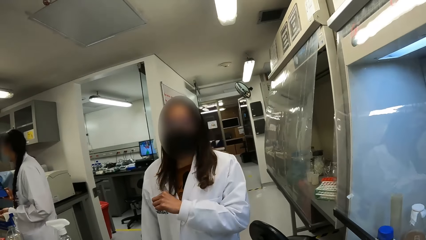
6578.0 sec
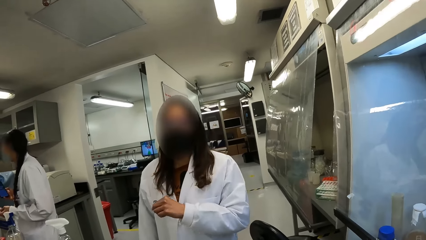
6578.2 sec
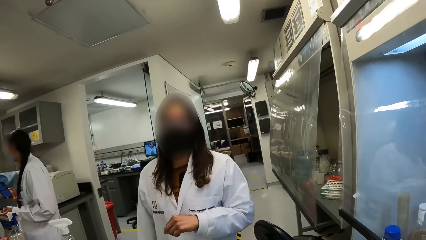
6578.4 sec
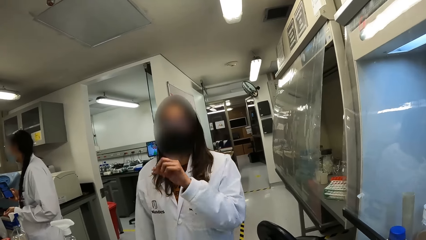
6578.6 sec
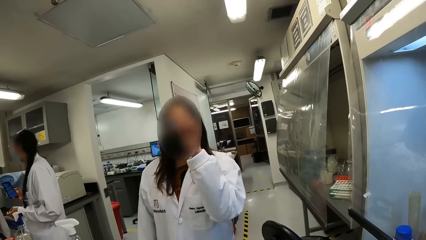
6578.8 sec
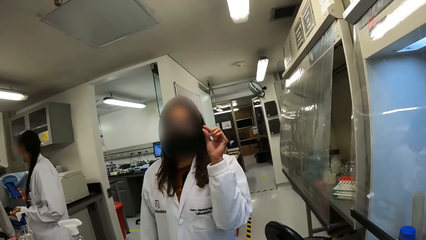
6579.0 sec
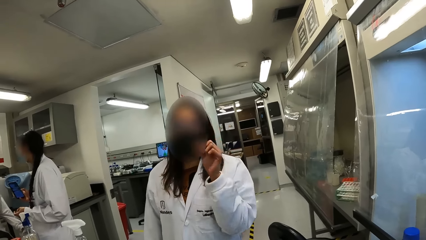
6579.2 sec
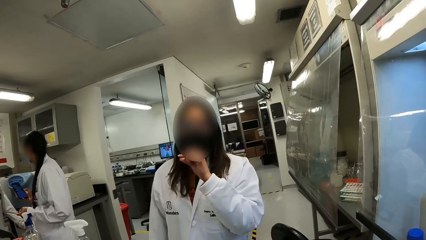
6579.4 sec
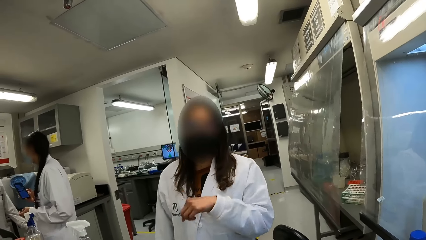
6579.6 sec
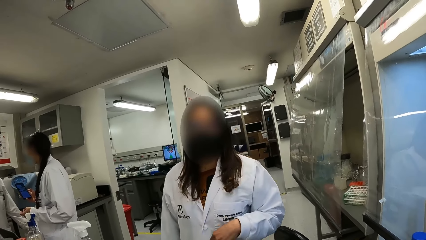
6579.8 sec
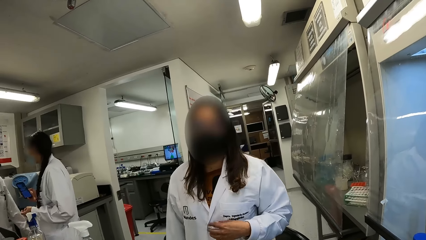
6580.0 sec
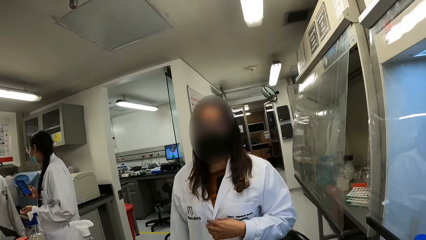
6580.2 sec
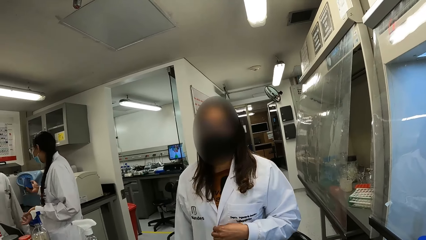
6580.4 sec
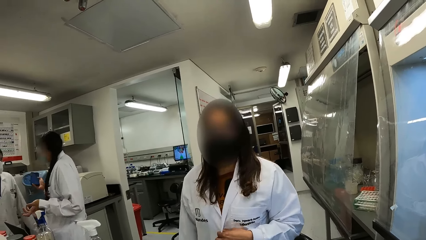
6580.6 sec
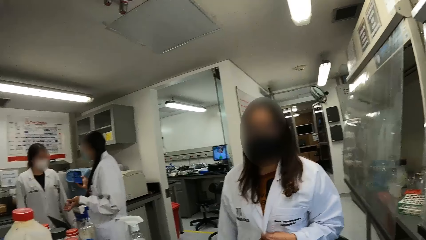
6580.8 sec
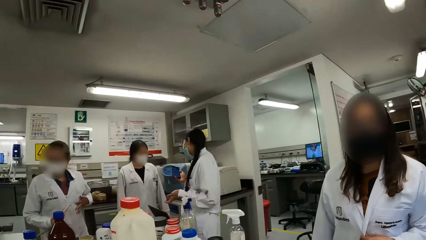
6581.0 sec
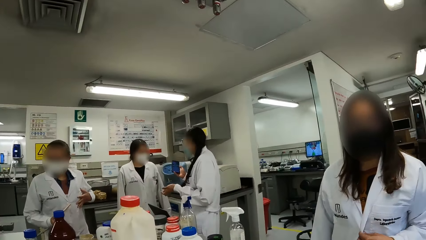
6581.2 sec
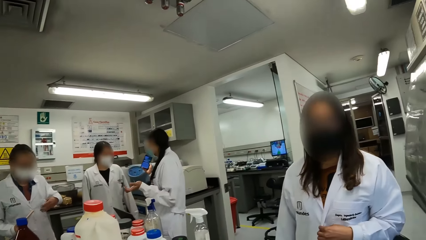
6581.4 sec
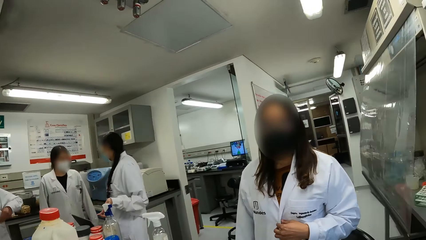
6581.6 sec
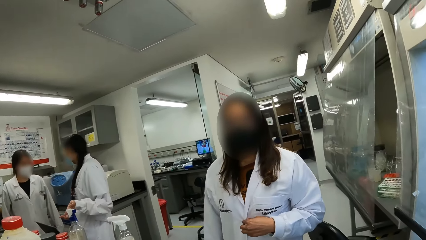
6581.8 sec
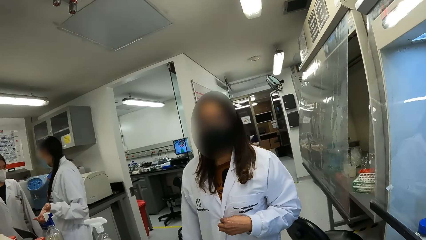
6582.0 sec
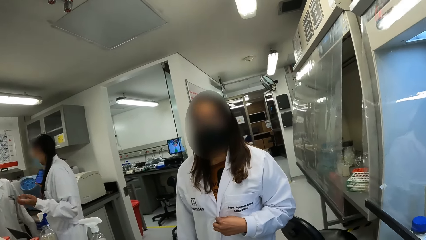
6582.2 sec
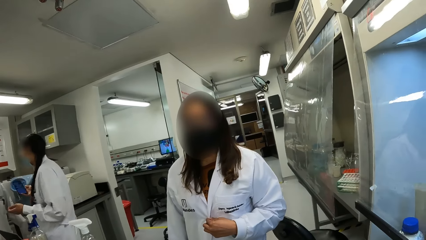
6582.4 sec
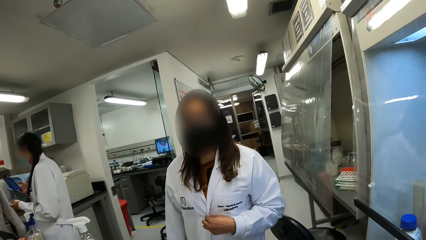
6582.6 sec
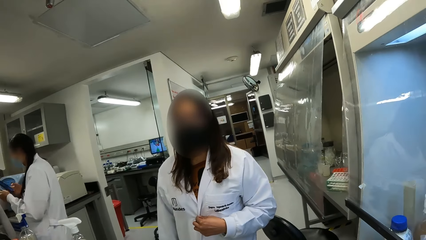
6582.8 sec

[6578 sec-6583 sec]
The lady interacts with the camera wearer.

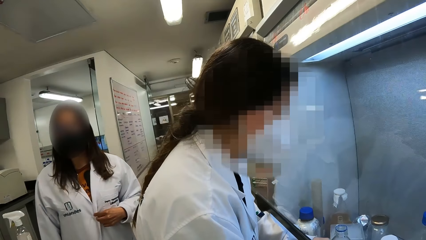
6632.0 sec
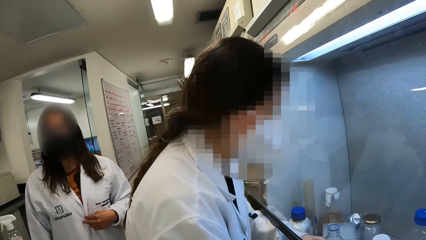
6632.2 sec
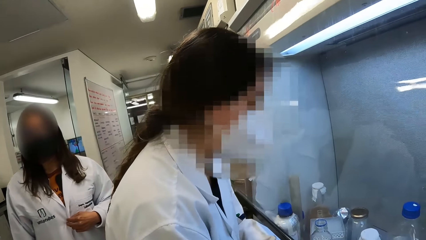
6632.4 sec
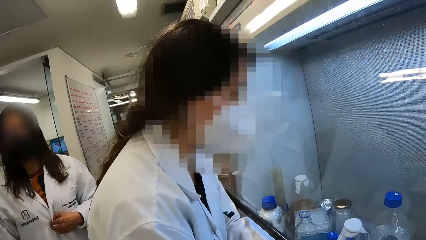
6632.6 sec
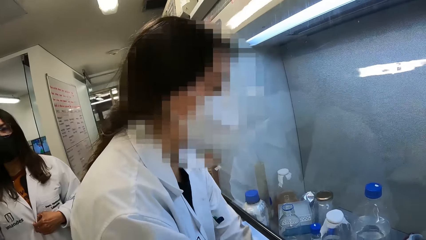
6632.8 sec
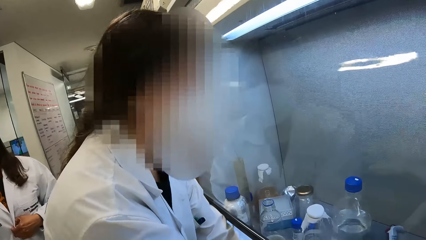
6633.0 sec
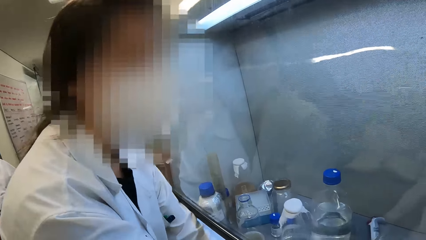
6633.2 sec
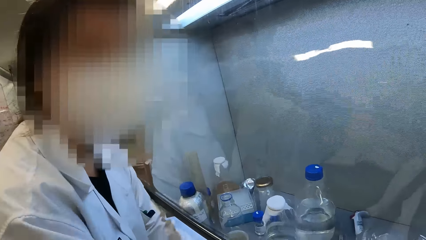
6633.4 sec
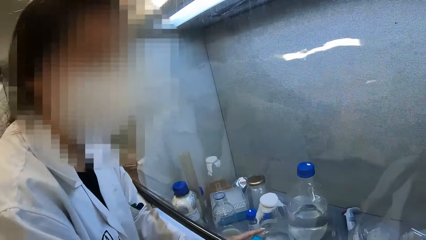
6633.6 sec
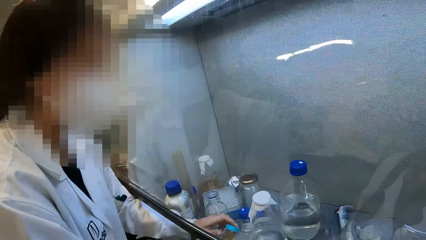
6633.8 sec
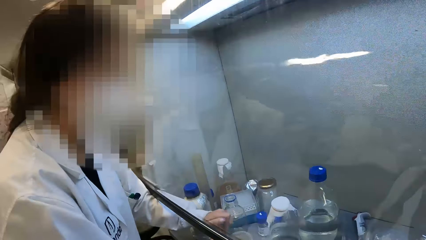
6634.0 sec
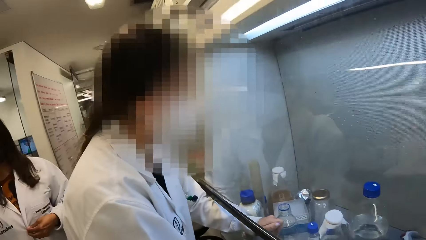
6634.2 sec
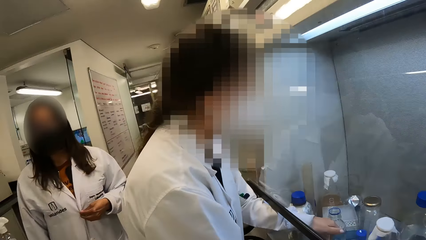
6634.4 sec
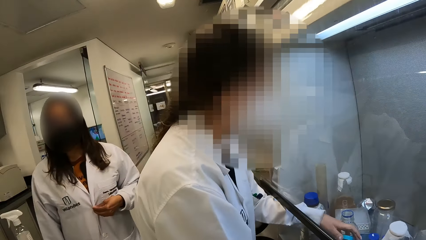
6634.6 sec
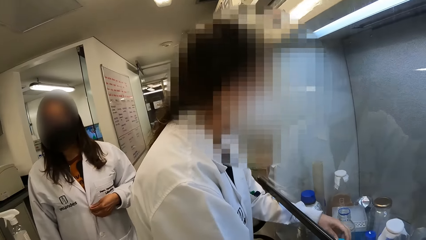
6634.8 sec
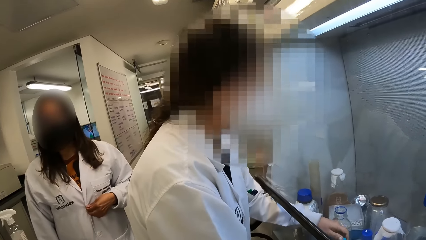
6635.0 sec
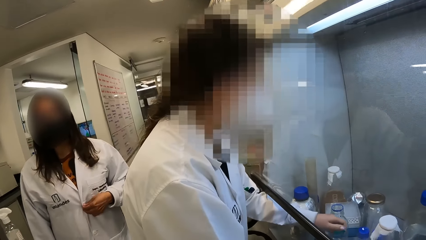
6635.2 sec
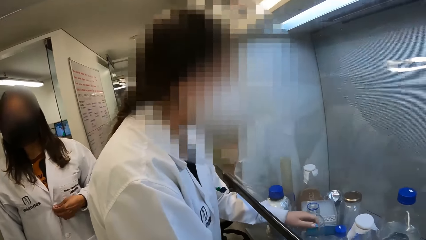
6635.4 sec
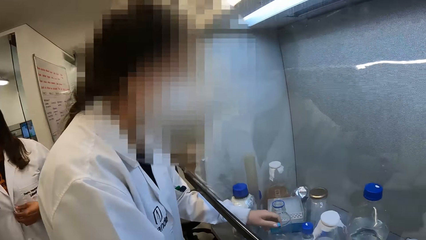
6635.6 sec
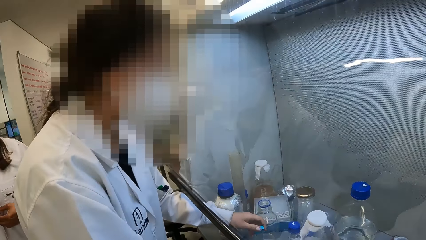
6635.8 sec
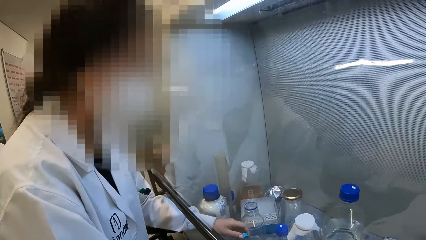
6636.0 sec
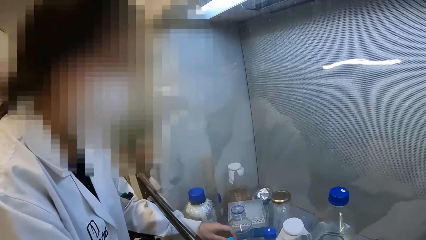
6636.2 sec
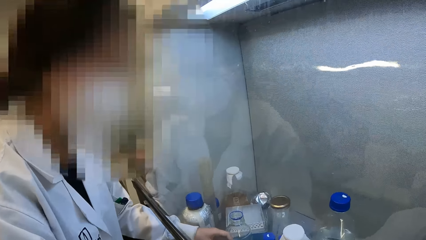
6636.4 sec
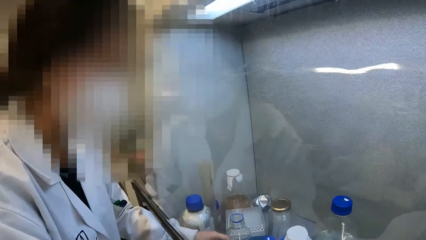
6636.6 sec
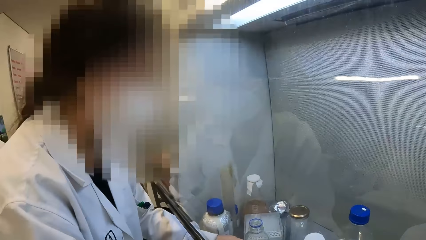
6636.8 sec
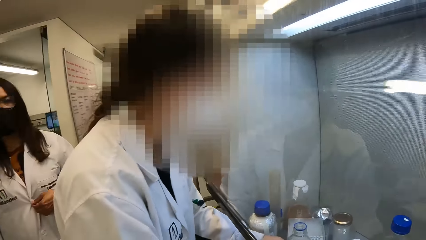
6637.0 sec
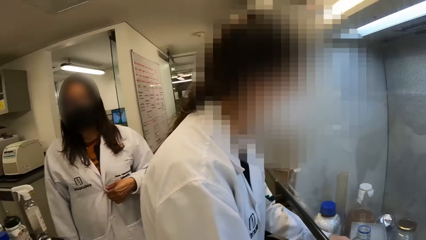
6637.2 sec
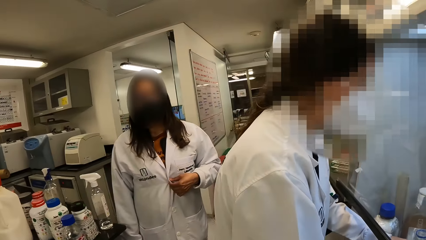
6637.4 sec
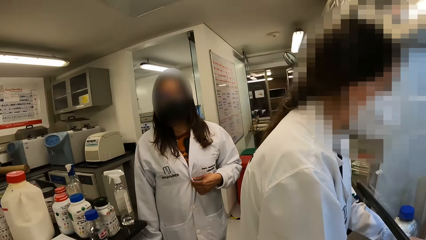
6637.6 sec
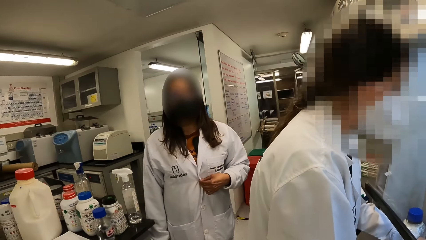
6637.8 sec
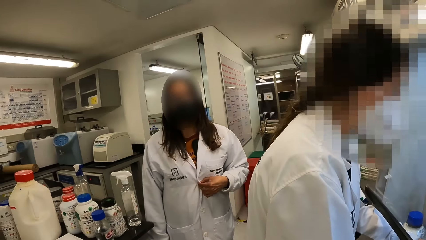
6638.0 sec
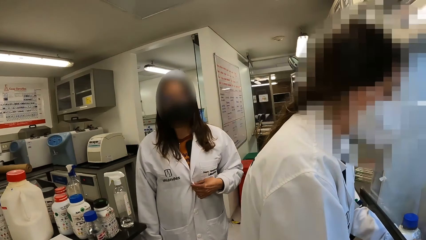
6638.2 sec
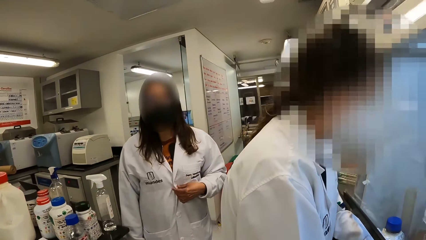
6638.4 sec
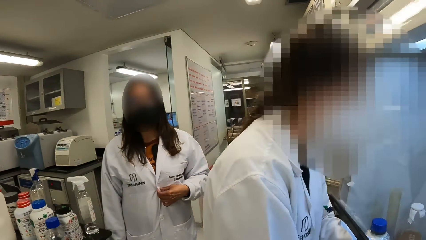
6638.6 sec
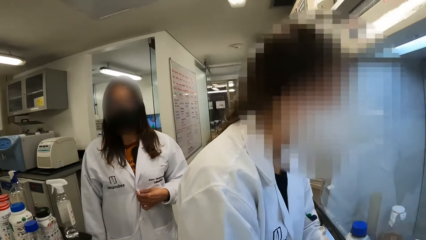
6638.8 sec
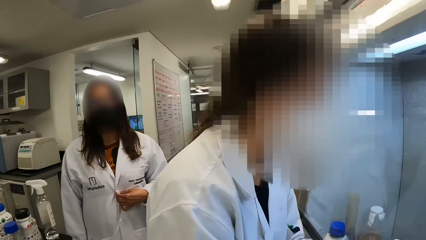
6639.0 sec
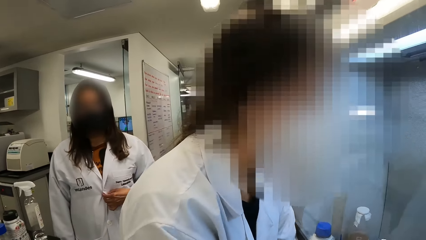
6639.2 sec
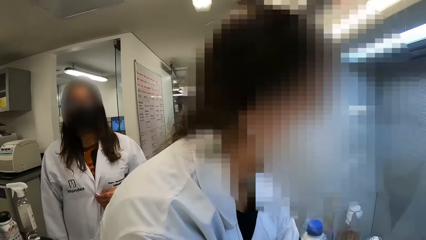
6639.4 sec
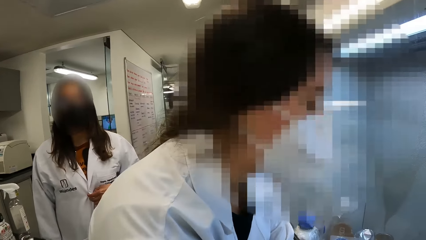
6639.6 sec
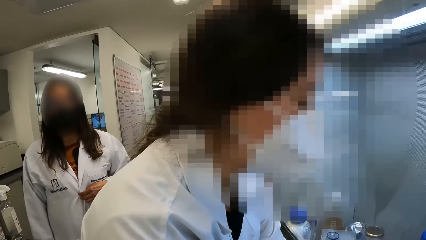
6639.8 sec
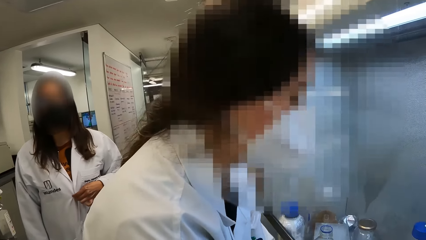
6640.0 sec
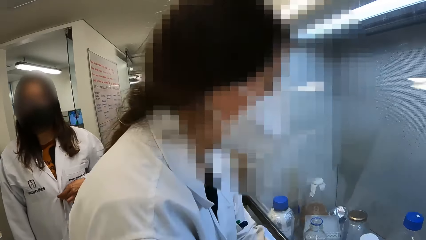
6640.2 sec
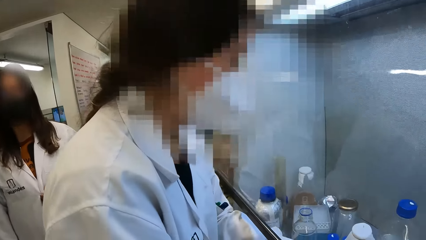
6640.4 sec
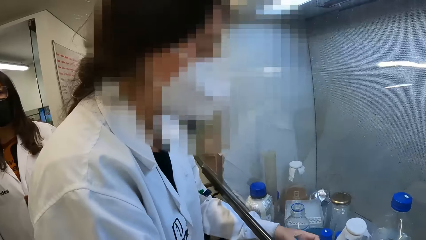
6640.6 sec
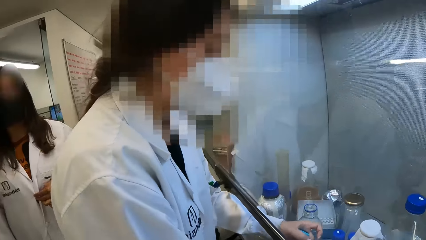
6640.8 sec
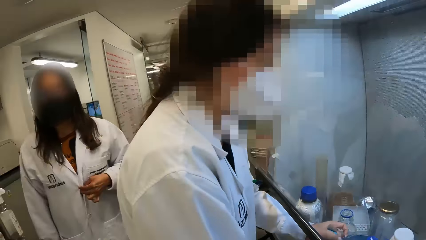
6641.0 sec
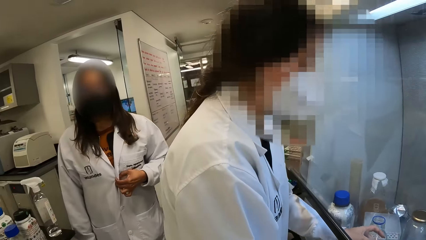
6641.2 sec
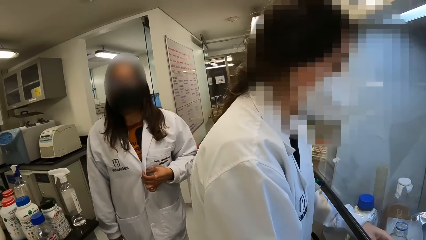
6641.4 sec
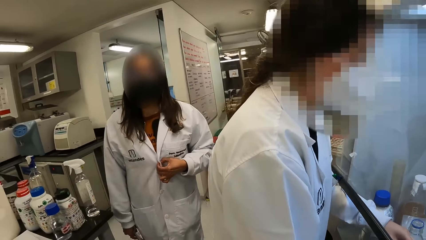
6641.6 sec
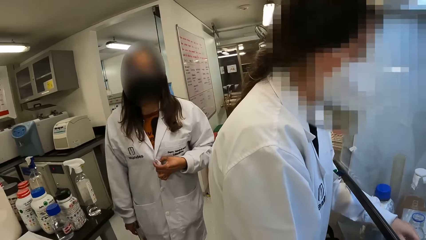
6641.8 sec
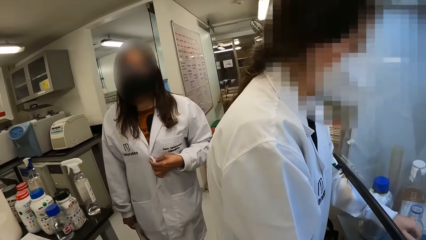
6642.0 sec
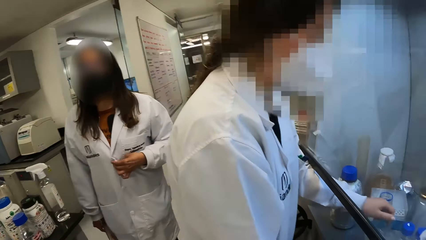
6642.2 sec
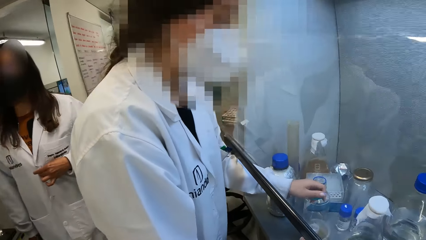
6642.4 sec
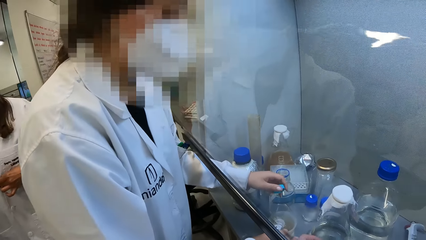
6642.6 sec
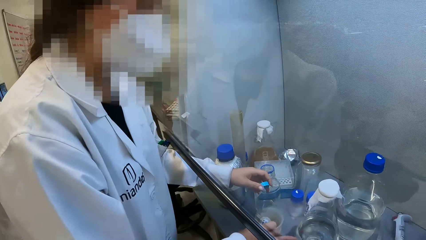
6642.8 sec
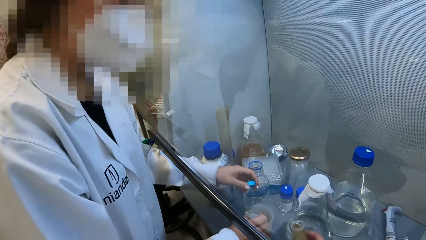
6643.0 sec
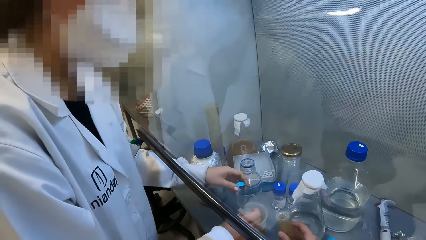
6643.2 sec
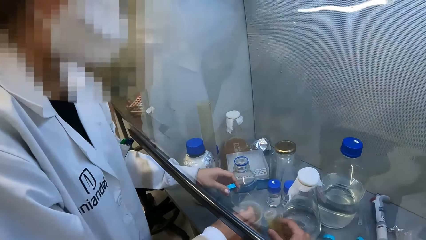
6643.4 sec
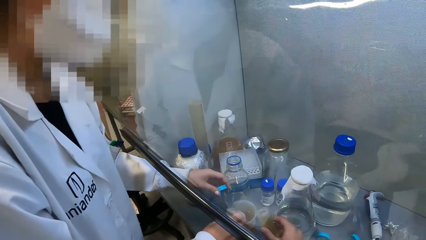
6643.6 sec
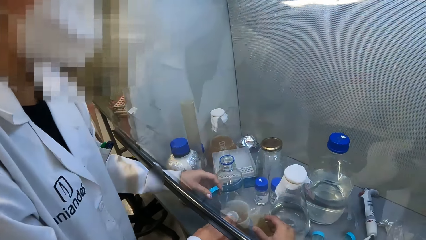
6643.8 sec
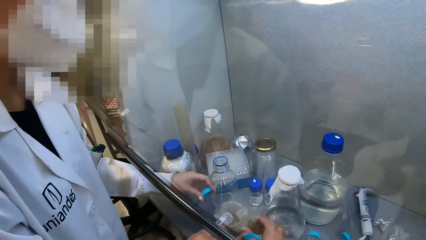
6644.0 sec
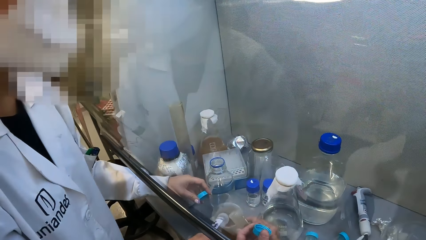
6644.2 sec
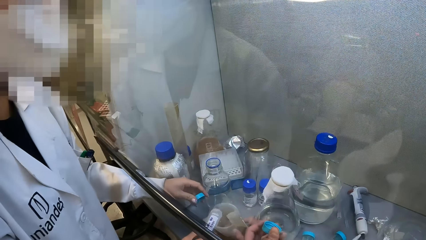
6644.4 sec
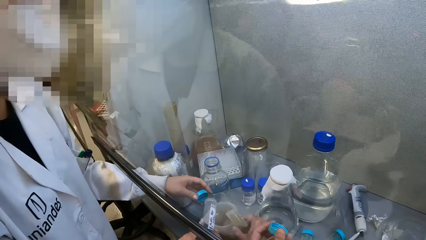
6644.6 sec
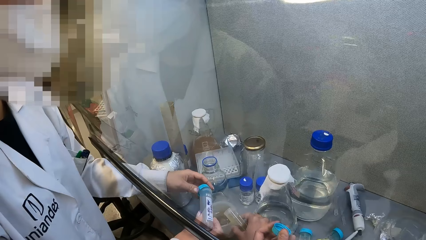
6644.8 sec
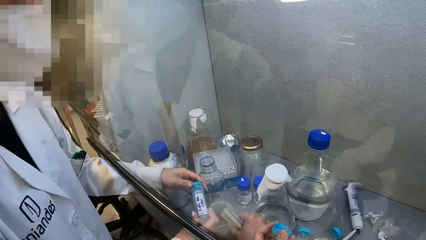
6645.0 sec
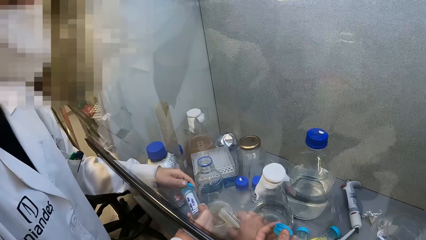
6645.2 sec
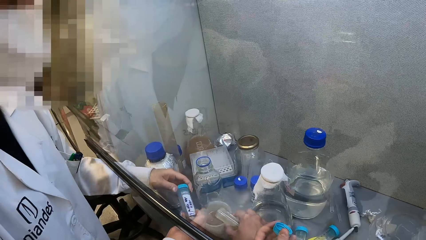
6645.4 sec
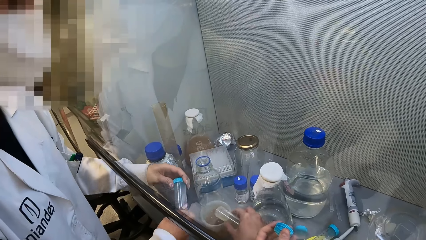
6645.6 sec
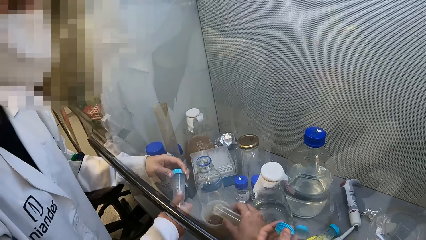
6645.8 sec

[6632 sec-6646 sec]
The camera wearer talks with a lady. They look at what the lady is doing. The lady arranges the test tubes in the cabinet counter. The lady puts the liquid in the beaker. The camera wearer pours a liquid substance in a container or beaker.
